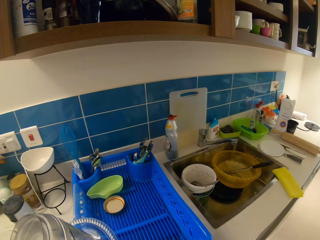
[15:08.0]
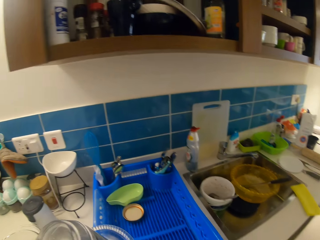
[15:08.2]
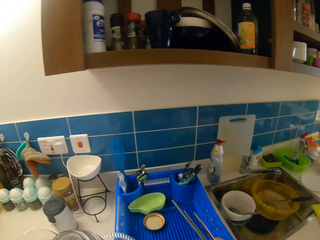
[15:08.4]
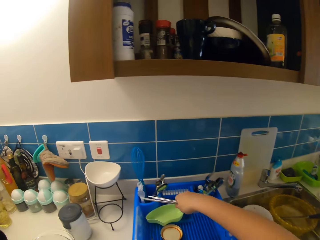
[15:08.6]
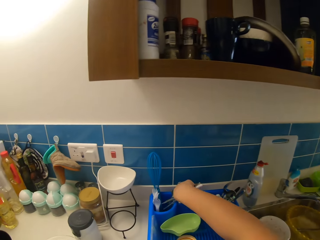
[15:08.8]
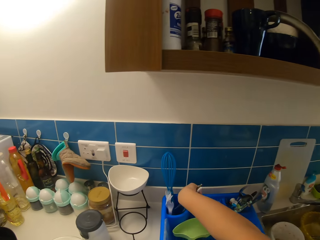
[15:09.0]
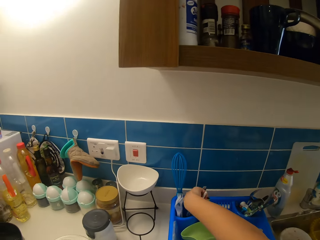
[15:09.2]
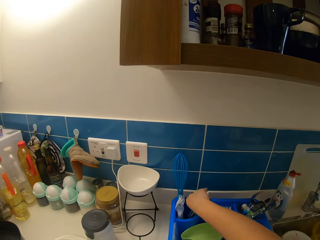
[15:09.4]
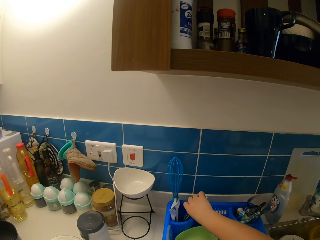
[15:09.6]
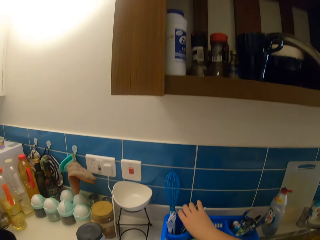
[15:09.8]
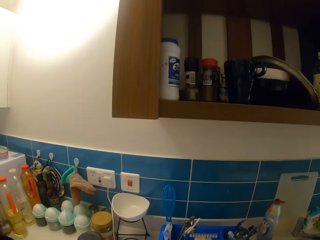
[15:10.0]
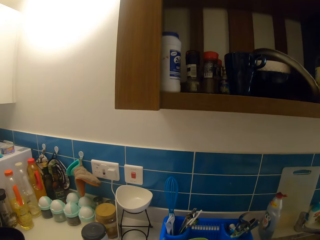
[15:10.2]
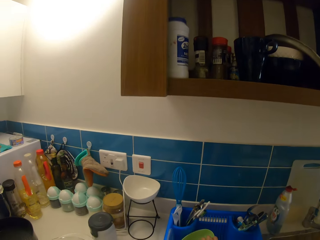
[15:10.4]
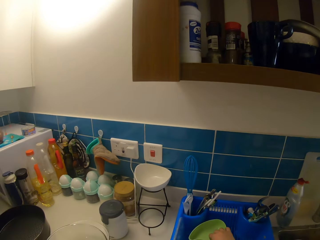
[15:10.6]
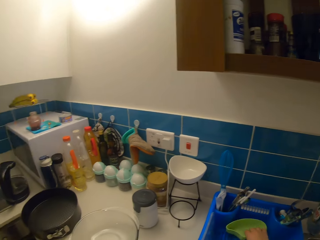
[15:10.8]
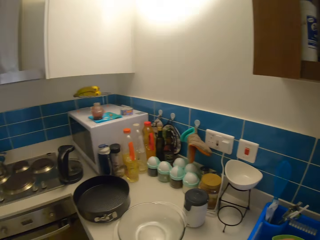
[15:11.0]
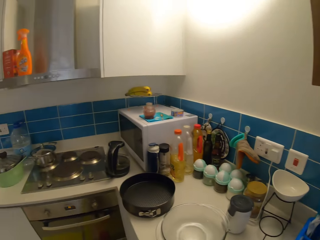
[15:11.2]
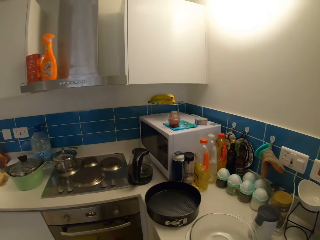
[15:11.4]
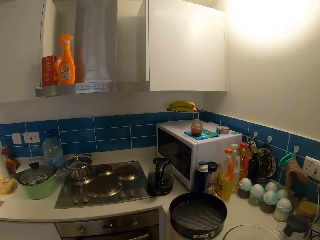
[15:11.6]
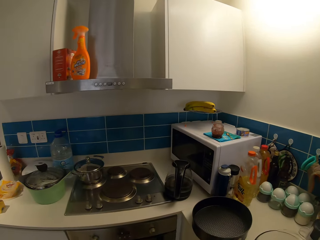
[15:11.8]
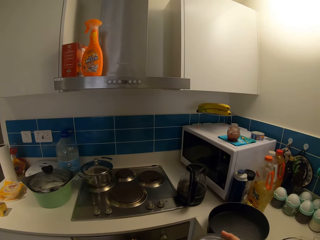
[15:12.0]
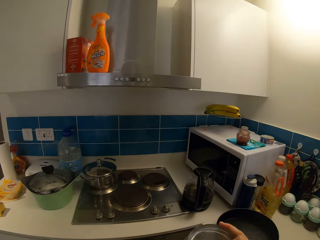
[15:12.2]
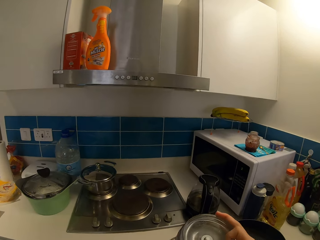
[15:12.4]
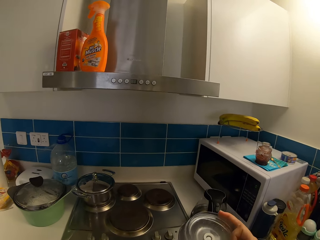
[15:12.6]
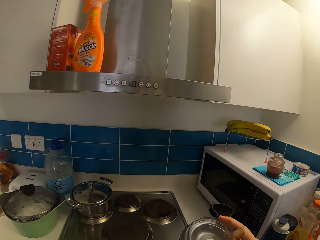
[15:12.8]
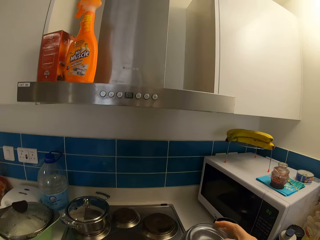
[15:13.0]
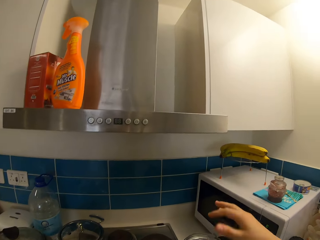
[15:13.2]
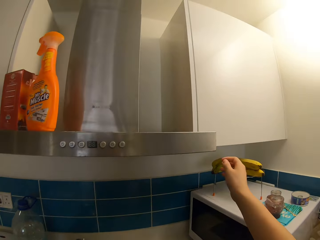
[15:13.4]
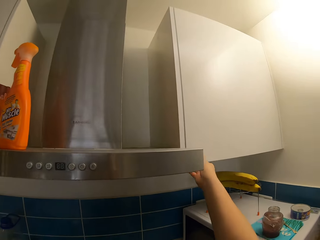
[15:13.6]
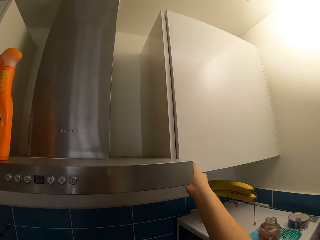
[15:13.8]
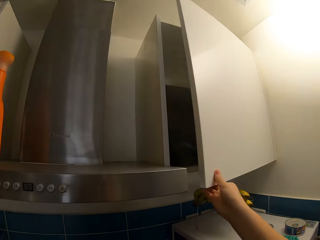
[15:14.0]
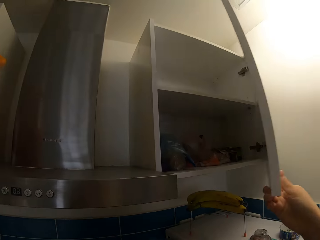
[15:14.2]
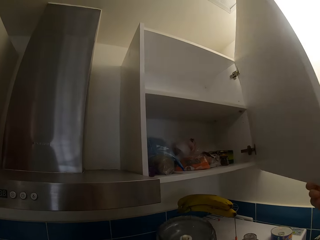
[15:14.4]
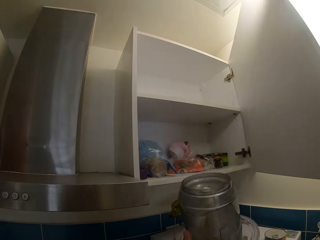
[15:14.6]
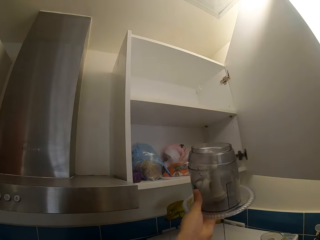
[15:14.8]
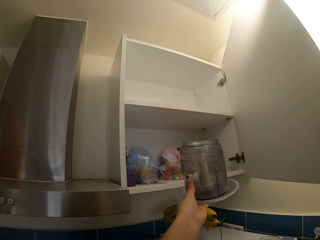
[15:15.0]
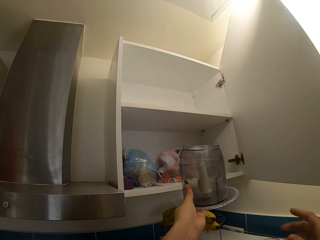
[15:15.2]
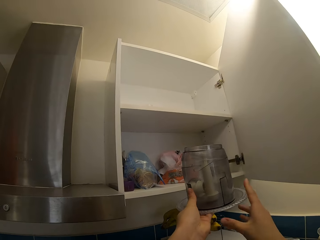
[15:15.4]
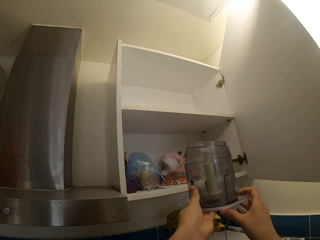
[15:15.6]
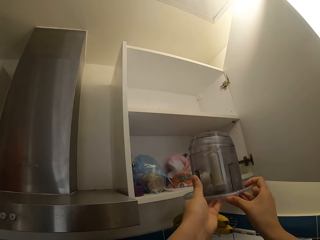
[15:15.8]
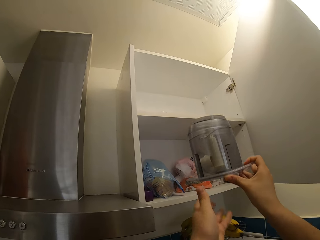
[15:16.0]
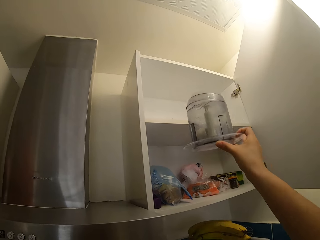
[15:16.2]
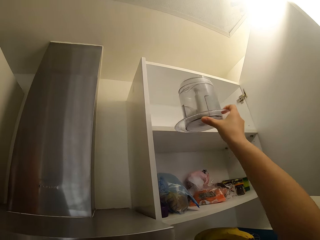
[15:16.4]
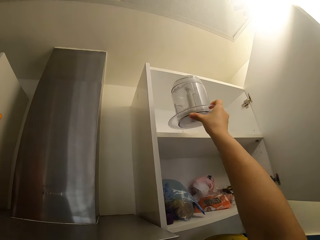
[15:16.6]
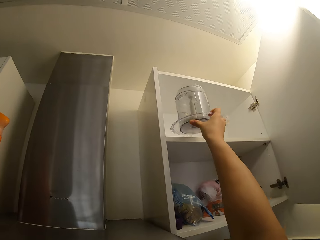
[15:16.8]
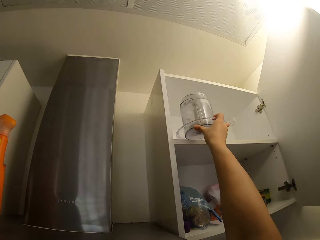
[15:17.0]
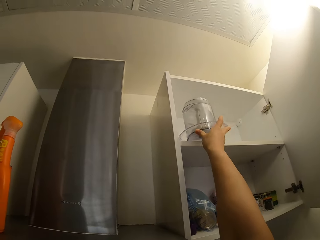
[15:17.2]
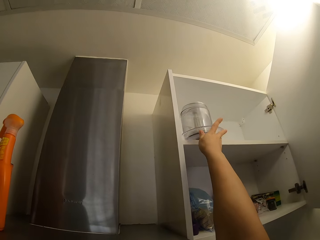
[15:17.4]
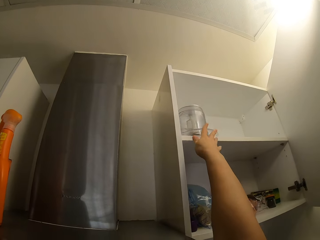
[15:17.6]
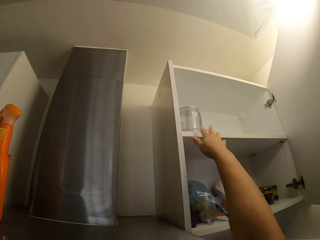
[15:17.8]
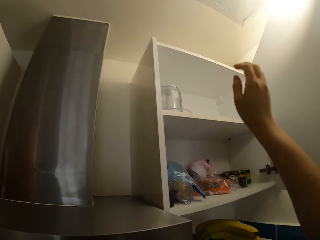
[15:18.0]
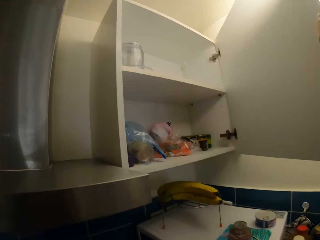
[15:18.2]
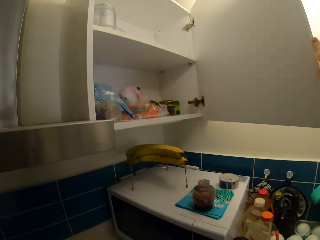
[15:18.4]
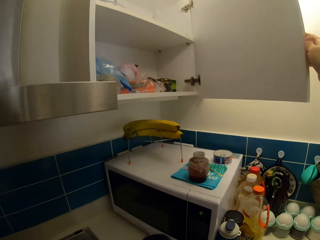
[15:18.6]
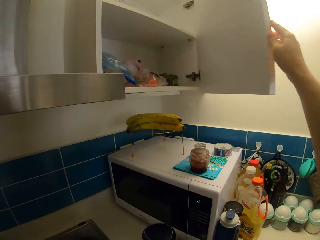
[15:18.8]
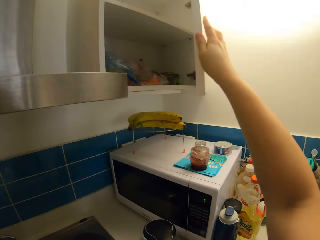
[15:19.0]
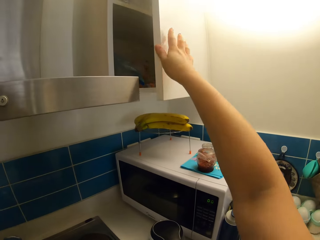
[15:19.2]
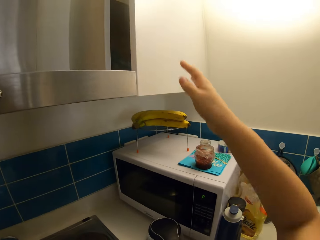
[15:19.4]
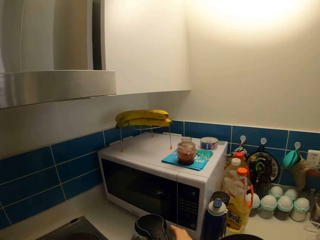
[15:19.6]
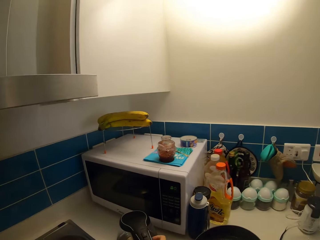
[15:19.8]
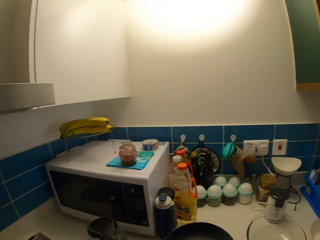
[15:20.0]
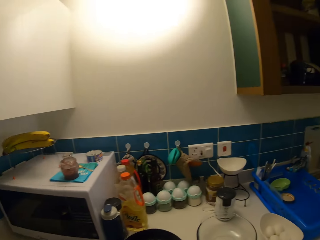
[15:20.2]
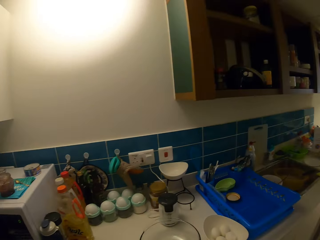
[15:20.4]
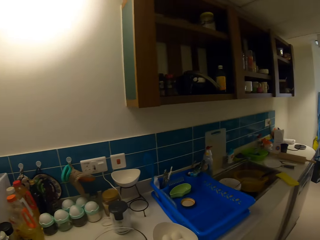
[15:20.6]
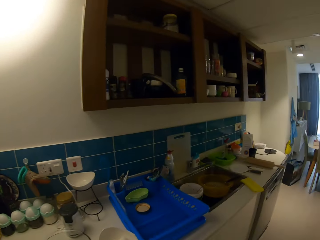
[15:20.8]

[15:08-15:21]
The camera wearer puts the spoons or chopsticks in the utensil holder. They open a cabinet. They put a blender or jar in the cabinet. They close the cabinet.

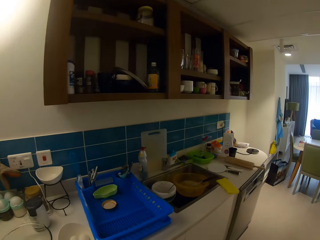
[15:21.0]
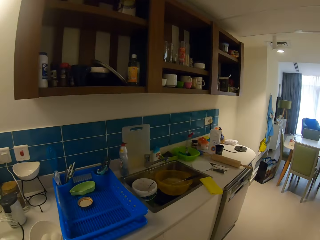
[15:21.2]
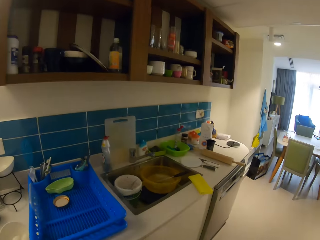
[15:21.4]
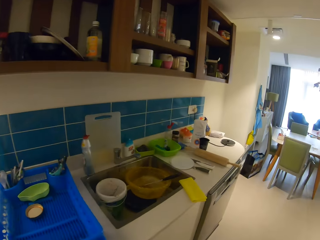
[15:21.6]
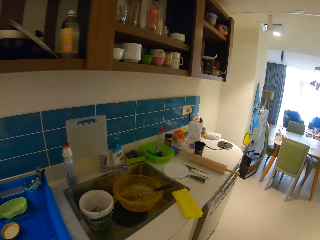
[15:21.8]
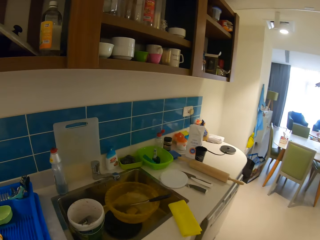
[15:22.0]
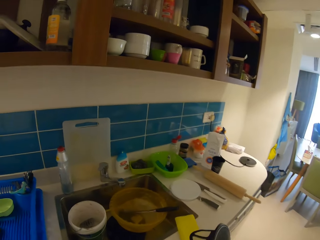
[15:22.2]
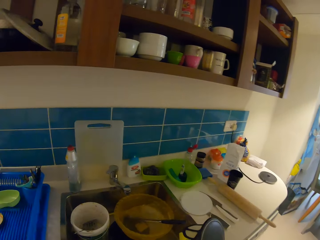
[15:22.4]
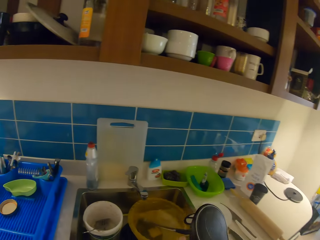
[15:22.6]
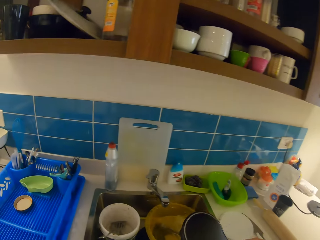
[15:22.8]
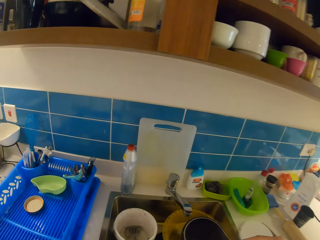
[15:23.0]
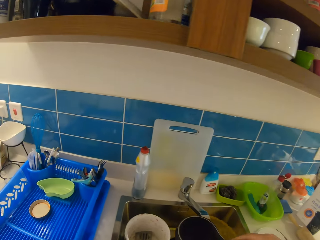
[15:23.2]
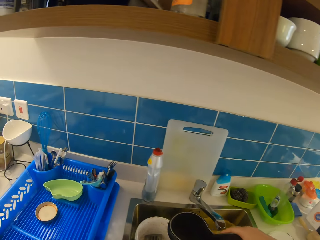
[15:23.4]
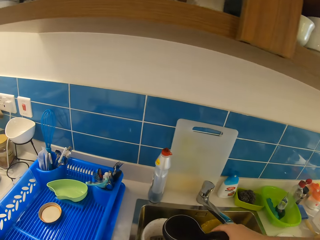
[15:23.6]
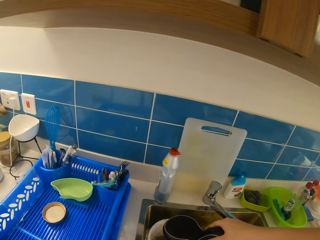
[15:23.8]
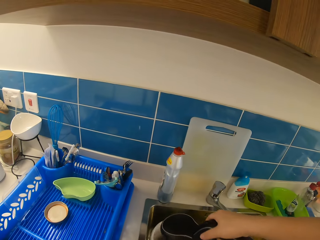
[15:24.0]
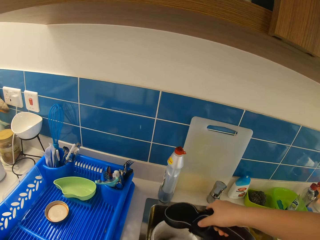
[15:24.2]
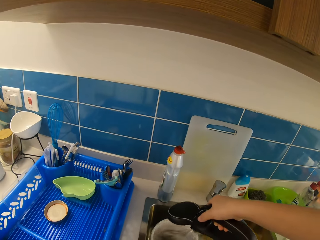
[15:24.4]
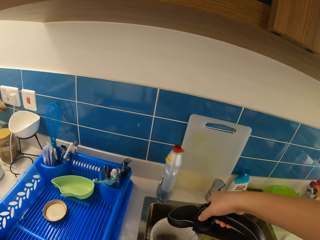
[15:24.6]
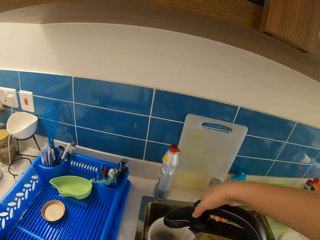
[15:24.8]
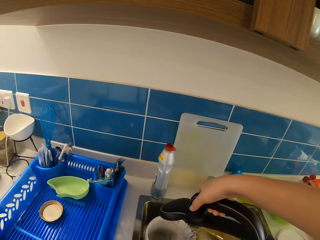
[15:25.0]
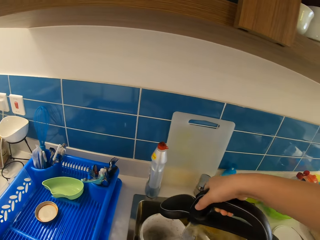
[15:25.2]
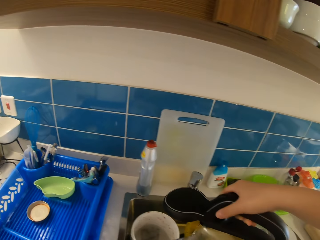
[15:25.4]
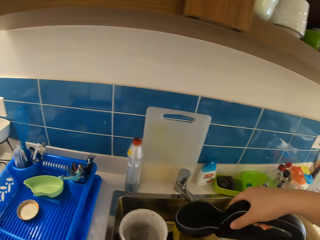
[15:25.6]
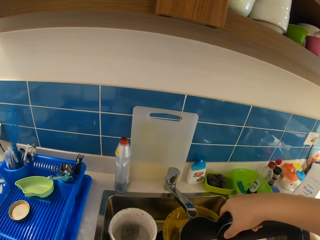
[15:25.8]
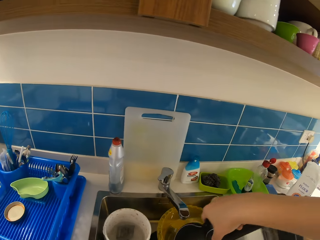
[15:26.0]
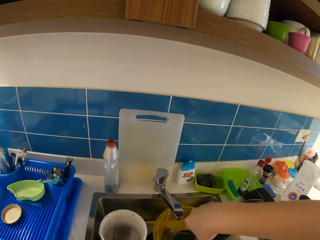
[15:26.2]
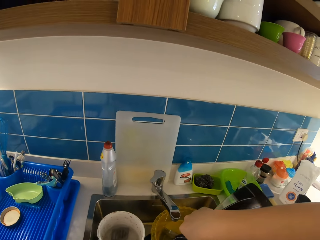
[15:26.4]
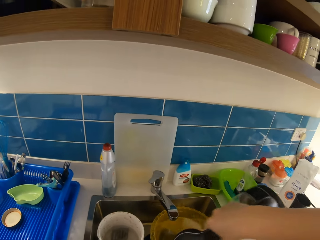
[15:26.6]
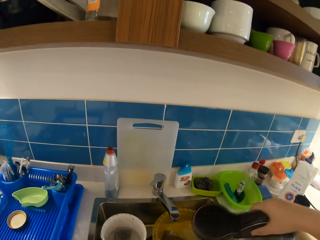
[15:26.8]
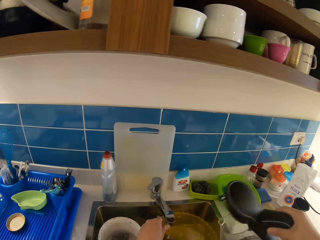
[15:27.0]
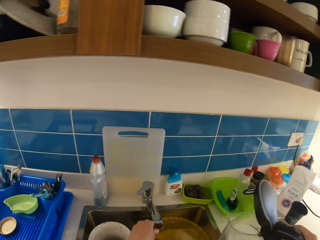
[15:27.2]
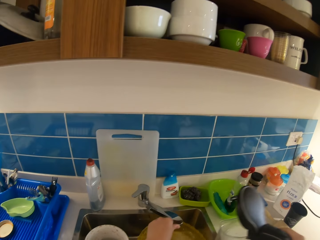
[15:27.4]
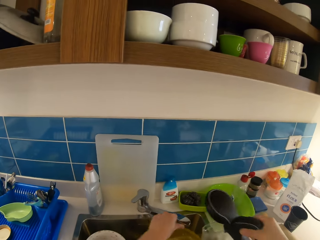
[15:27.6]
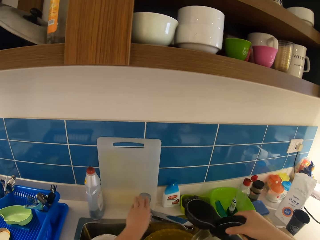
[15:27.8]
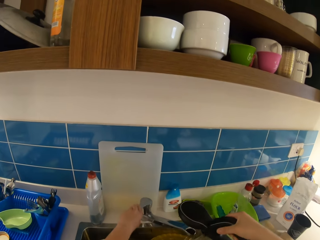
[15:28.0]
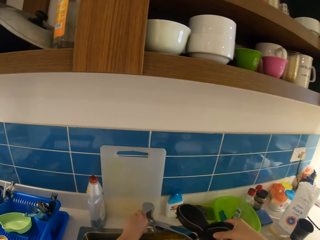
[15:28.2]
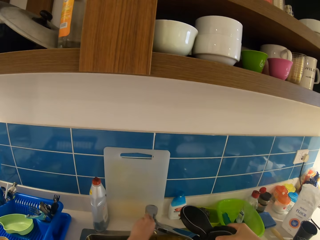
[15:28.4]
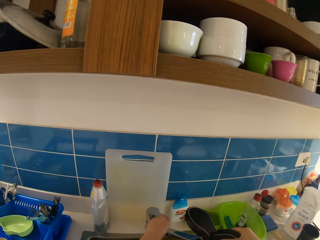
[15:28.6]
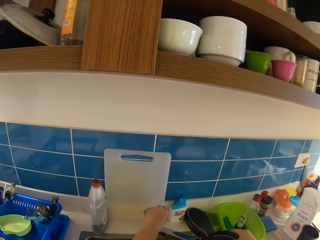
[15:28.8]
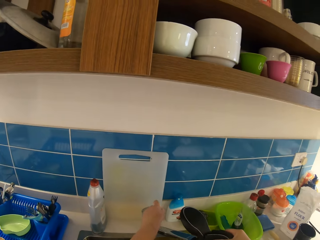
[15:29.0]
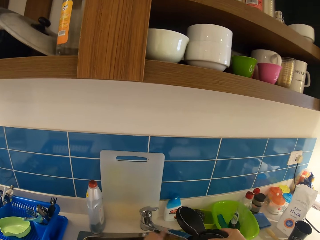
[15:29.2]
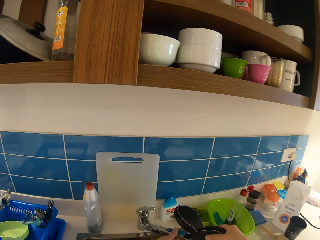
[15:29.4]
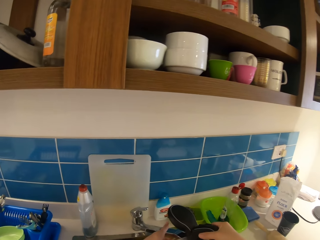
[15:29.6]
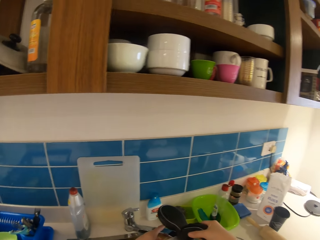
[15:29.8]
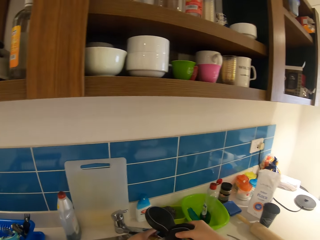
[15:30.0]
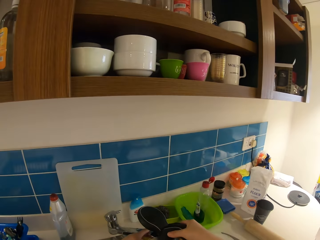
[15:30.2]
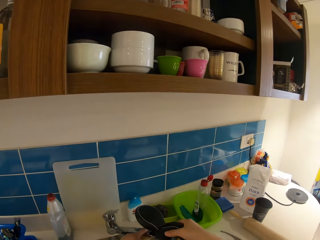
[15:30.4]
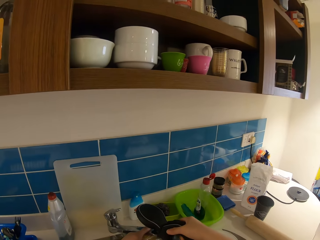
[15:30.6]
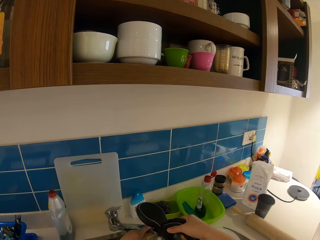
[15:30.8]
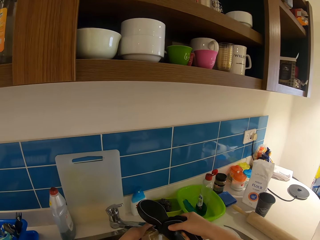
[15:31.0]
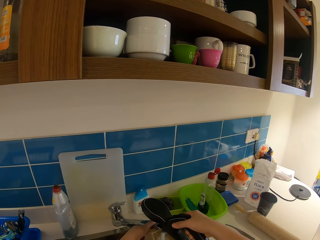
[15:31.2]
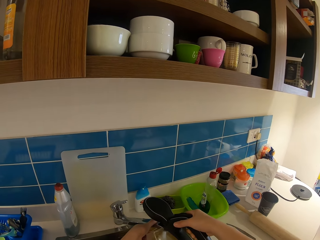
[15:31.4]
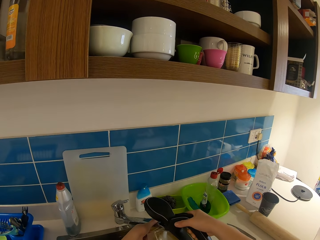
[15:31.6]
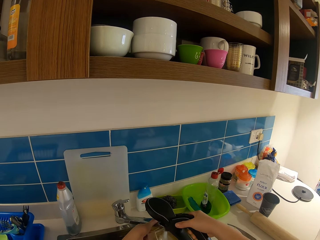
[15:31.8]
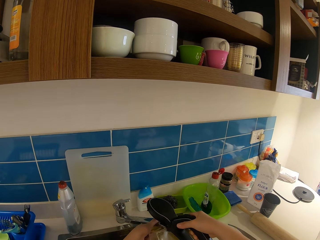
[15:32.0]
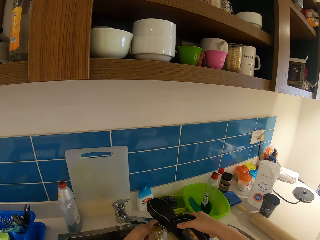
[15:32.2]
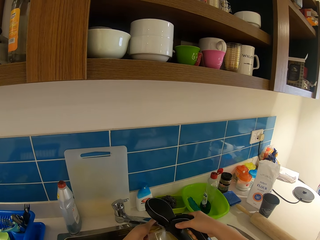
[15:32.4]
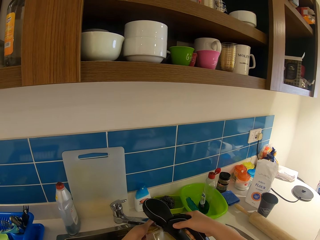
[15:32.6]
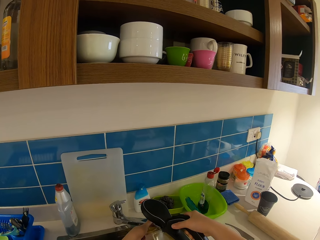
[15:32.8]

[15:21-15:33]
The camera wearer walks around. They pour water from a kettle into the sink. They open the tap. They fill the kettle with the water.
